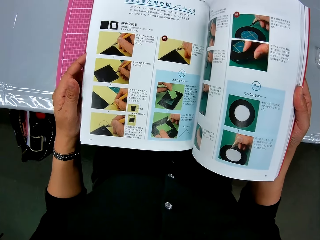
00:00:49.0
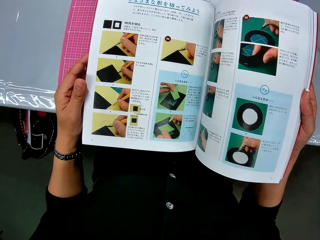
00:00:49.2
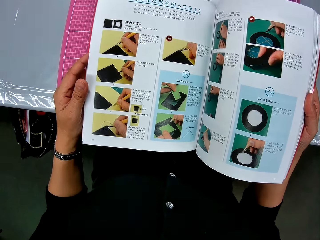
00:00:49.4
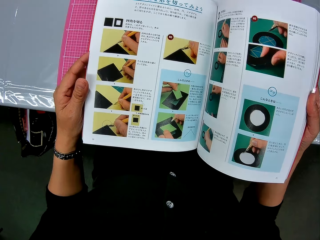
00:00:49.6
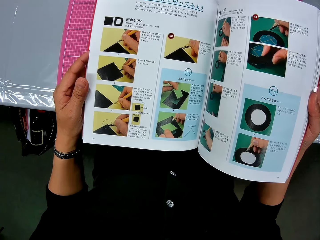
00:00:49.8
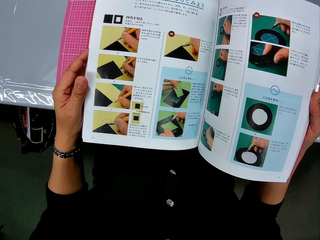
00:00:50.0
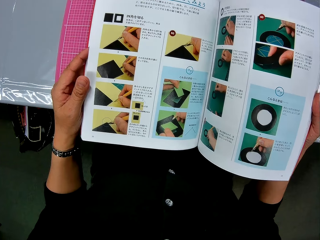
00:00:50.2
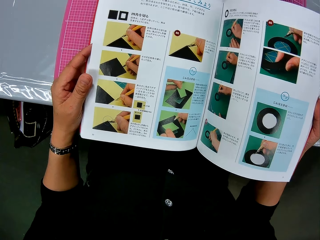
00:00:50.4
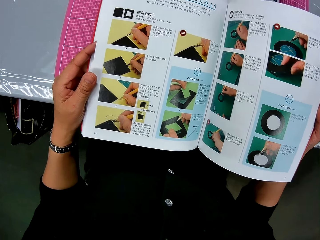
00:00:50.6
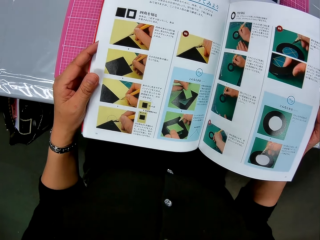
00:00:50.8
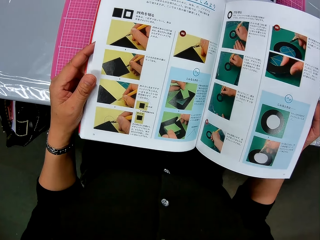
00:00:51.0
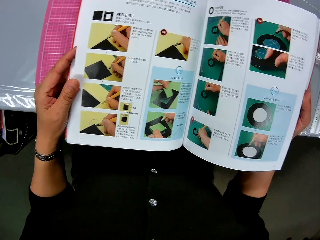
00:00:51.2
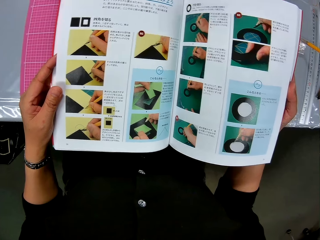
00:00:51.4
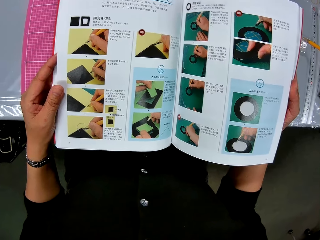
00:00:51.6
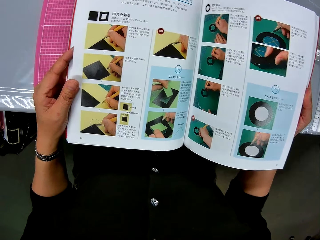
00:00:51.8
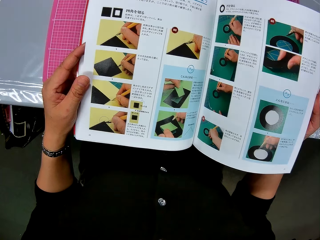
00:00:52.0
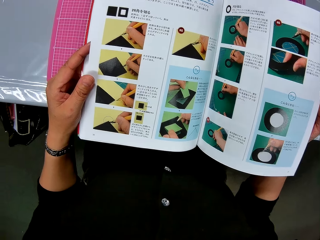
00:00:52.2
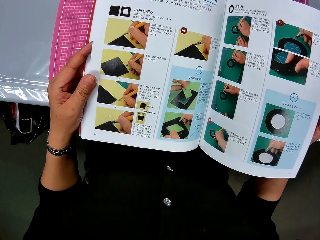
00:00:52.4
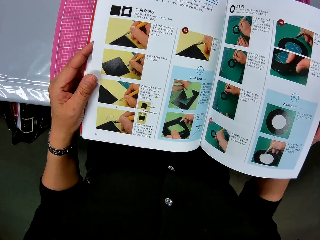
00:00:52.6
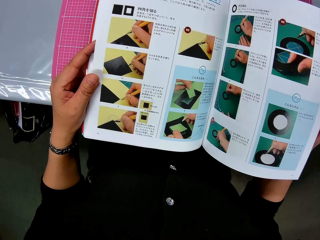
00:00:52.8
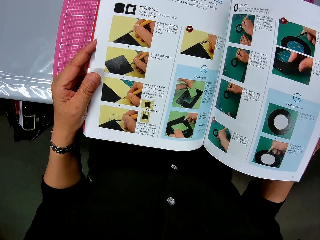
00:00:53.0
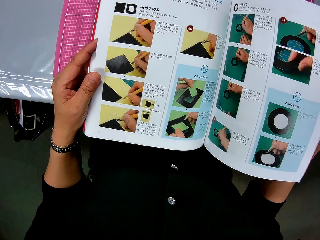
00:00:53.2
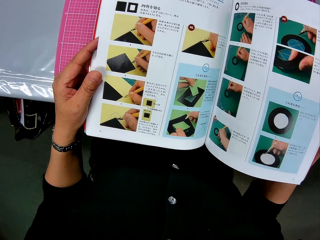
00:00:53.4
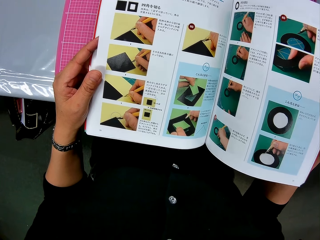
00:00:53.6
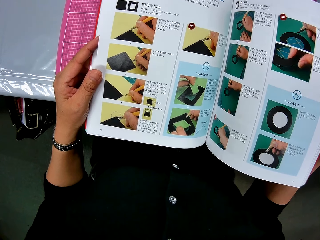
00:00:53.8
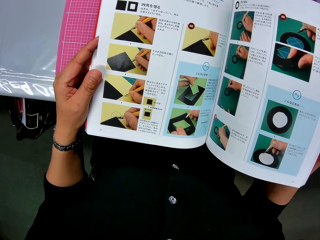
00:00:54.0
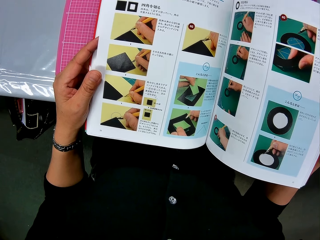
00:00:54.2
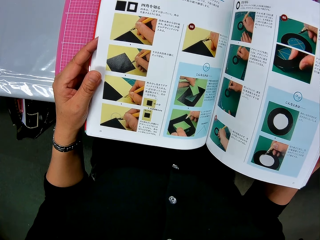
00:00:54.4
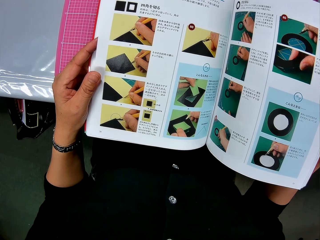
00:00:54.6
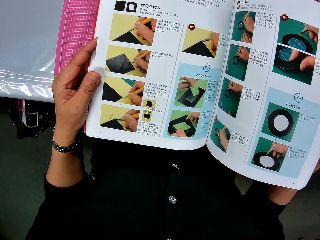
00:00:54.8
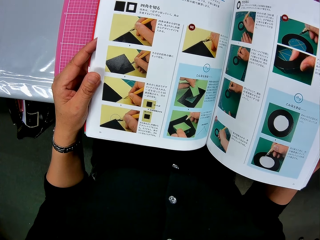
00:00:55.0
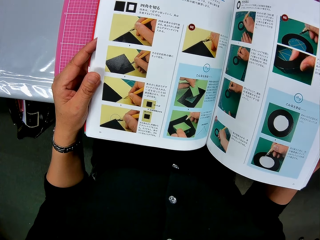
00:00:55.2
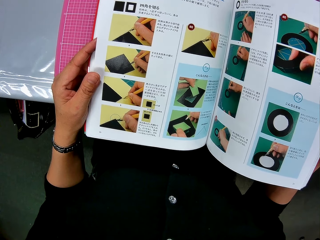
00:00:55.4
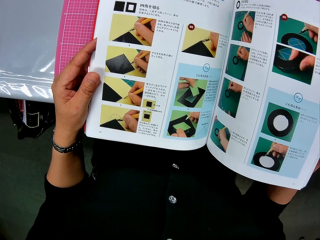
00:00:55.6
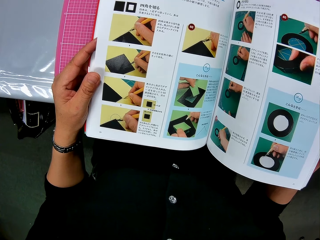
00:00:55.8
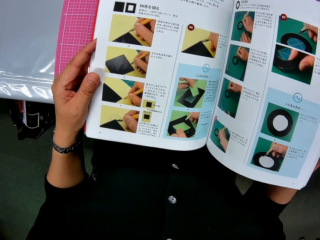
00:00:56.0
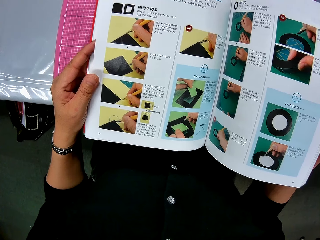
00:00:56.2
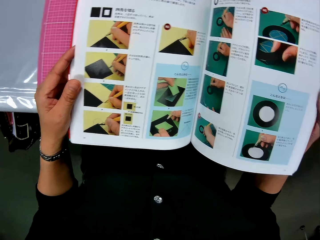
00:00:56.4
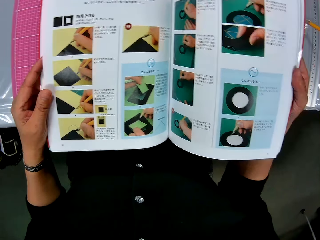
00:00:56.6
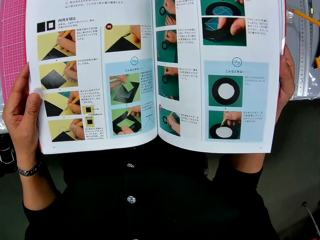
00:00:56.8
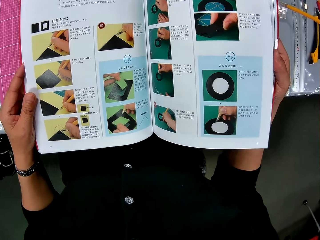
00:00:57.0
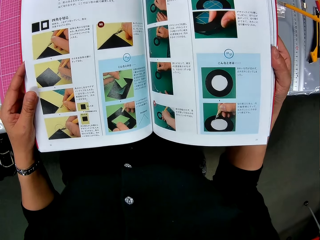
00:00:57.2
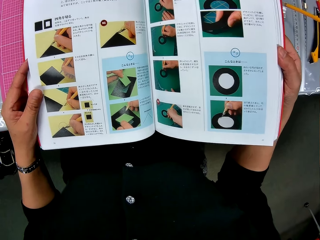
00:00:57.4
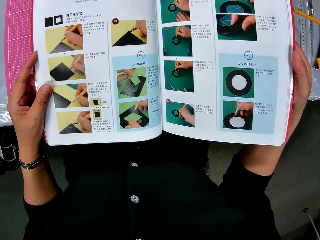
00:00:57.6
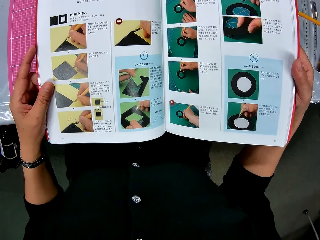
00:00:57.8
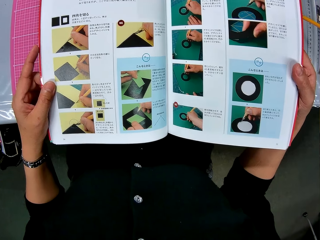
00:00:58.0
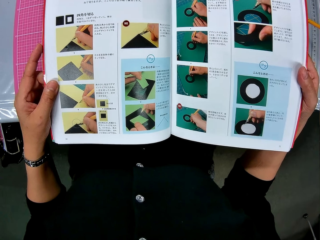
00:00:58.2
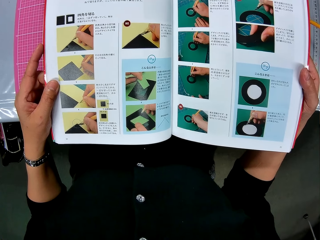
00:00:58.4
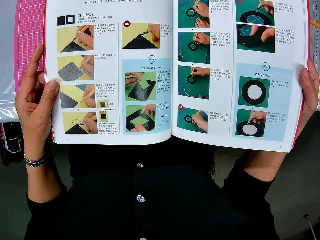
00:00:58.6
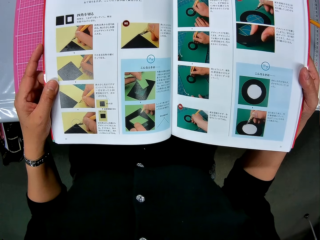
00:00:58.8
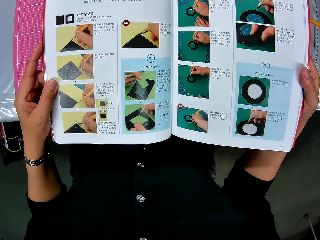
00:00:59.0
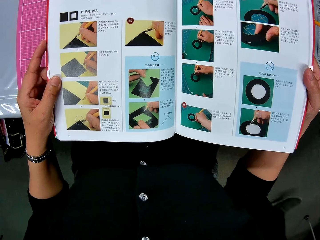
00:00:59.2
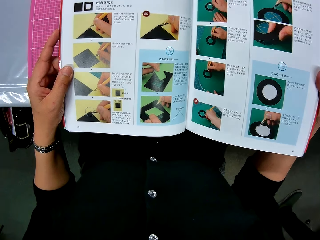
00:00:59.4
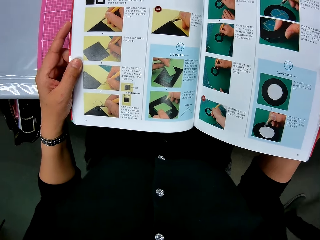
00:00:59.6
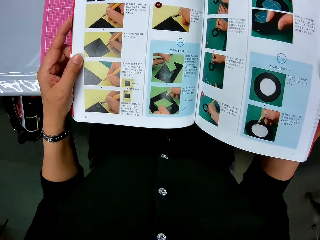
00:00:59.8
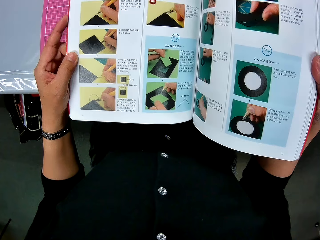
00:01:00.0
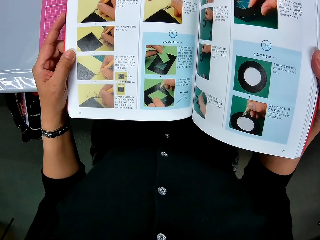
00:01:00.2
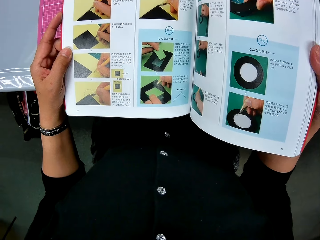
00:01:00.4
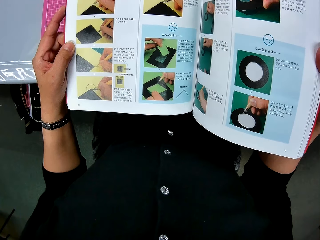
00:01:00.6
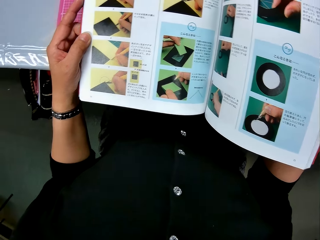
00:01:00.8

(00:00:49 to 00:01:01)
The camera wearer looks at the book.

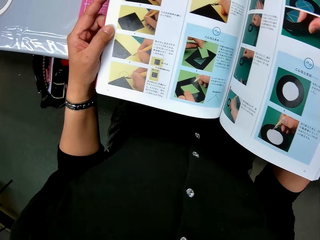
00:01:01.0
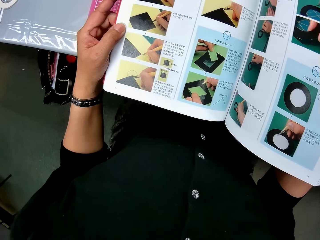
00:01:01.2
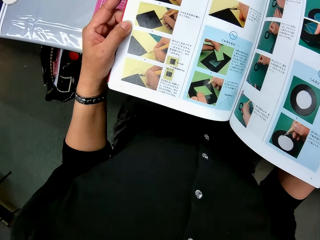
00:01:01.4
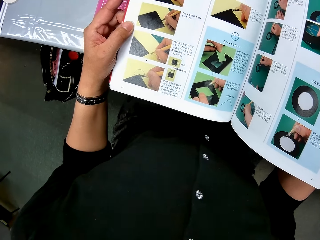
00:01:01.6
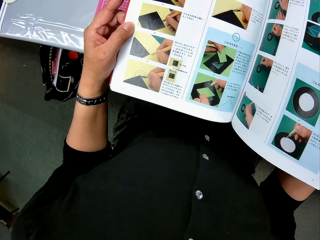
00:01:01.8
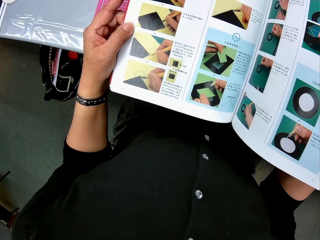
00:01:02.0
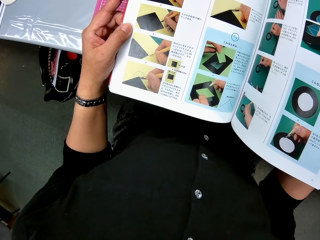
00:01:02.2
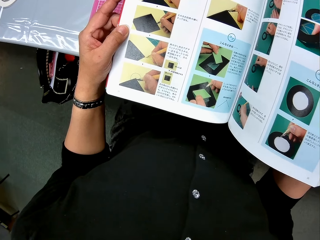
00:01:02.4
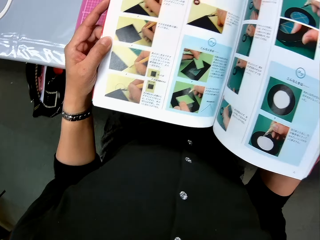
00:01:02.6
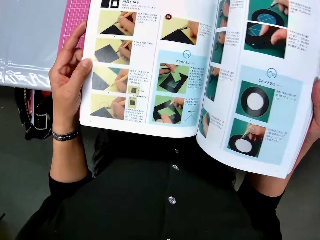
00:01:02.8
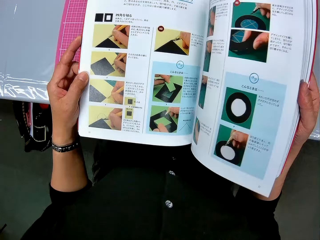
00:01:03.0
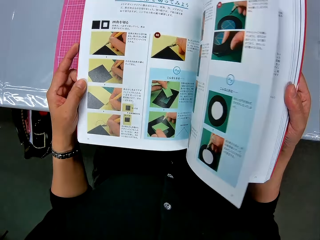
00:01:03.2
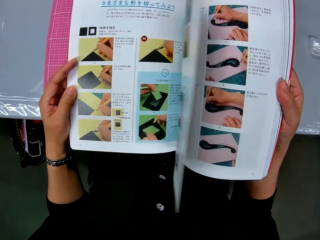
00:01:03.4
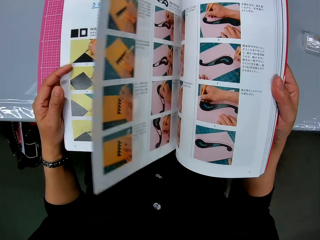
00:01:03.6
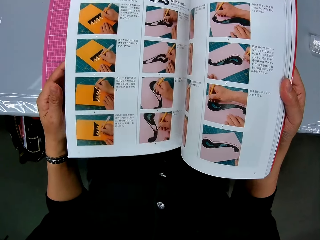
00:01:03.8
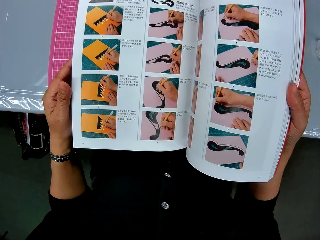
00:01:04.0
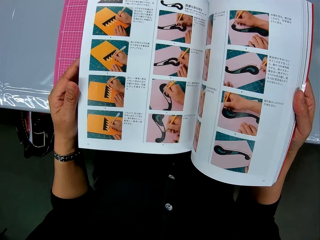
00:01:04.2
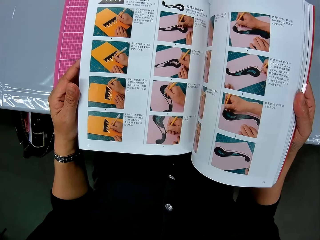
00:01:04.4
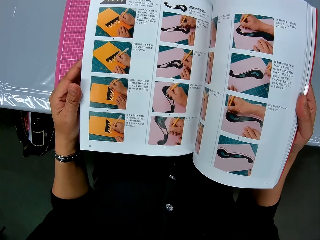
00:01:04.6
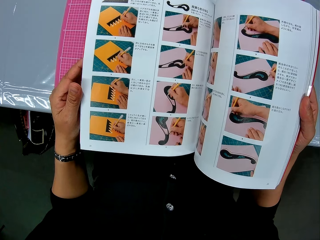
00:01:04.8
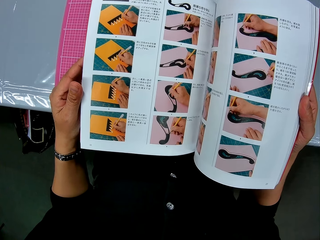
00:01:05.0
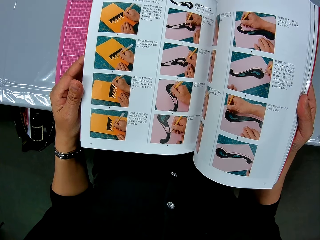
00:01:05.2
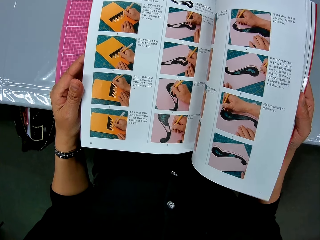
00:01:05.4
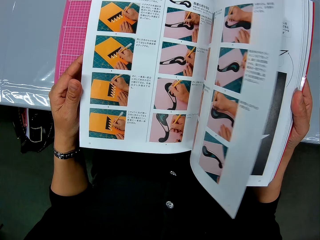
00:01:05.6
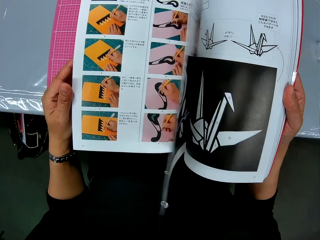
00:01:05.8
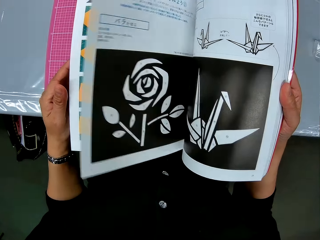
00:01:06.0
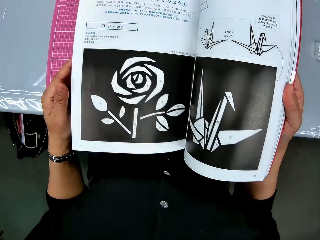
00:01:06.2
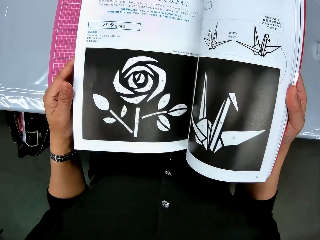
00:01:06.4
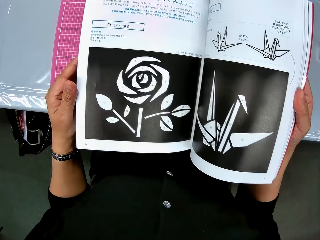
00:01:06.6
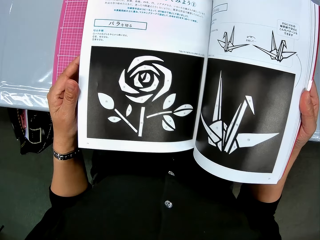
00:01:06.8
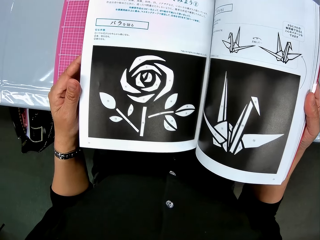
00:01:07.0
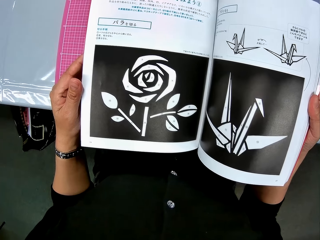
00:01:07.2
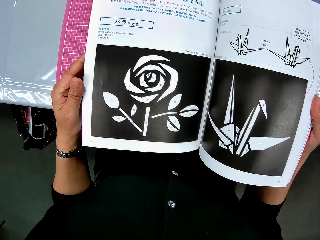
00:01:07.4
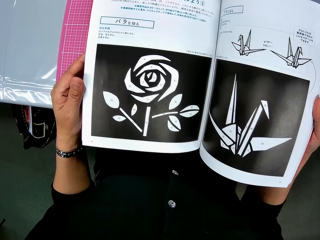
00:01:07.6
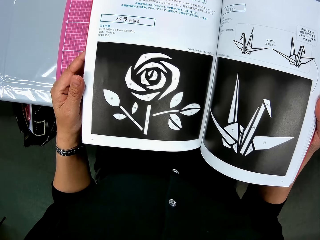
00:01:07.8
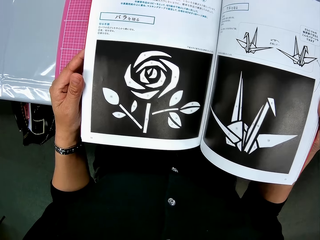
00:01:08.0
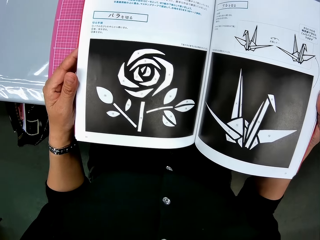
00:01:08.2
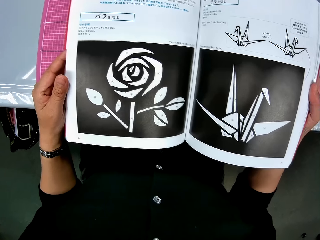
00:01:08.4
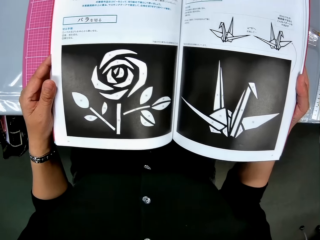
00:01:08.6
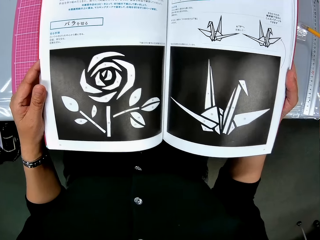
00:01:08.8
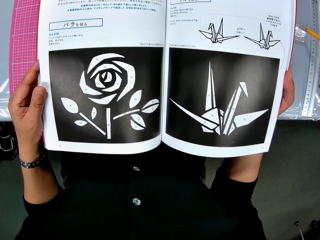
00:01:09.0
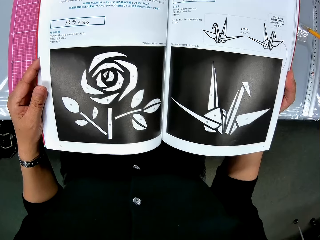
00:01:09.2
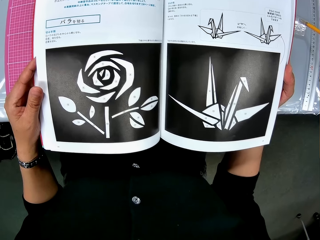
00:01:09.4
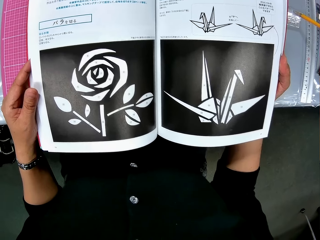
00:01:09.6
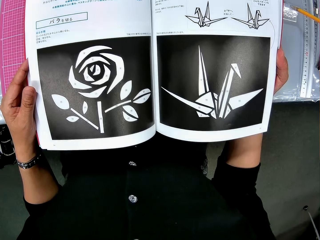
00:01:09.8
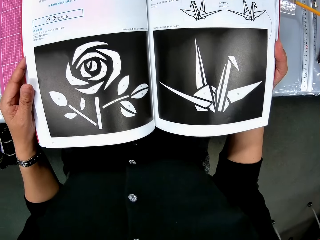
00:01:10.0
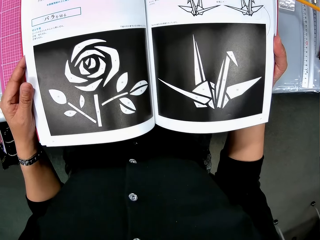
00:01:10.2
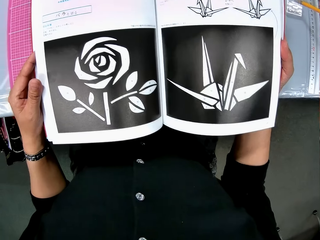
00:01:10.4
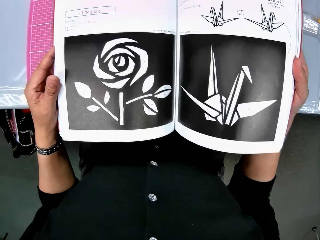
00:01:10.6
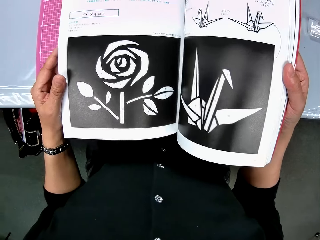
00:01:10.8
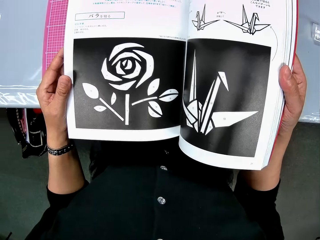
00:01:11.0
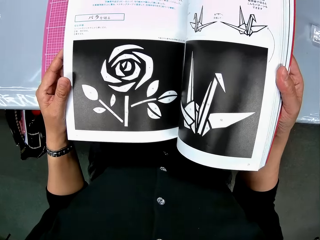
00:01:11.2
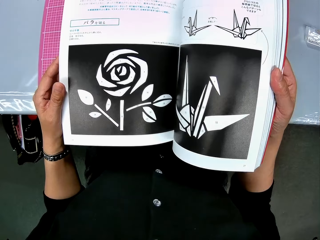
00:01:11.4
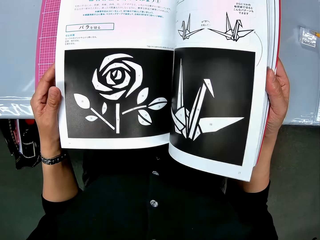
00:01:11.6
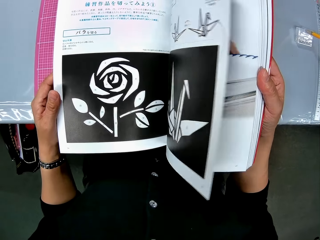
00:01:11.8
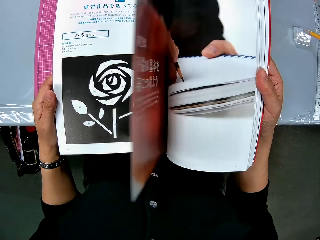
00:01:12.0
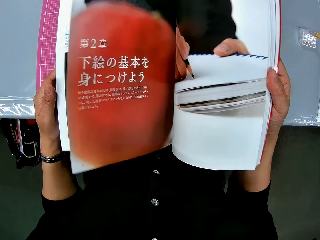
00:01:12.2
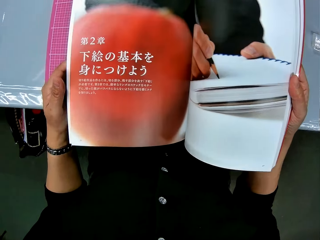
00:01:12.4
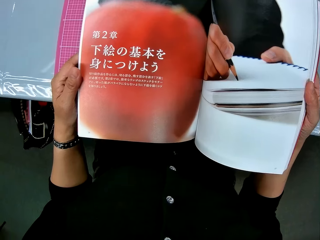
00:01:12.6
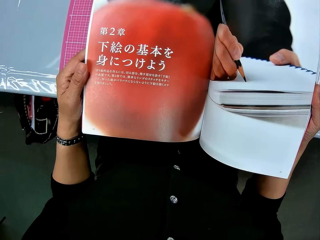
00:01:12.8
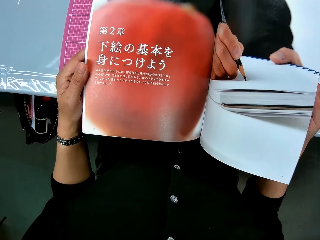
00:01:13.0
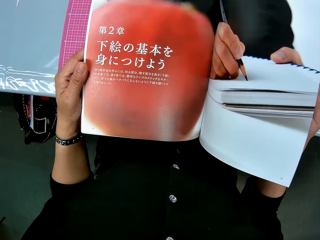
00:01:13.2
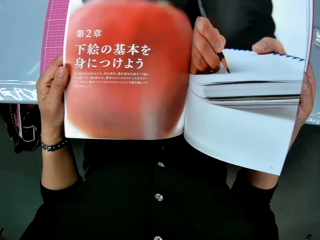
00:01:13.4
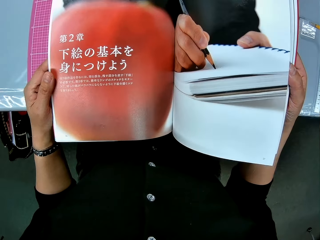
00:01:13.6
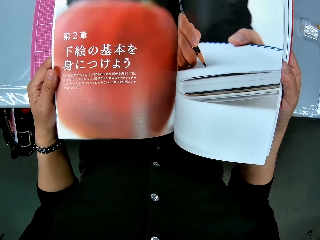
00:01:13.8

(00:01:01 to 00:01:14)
The camera wearer peruses the book. They look at the book. They peruse the book.
